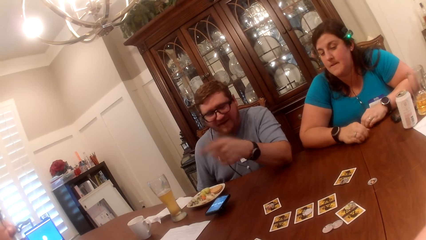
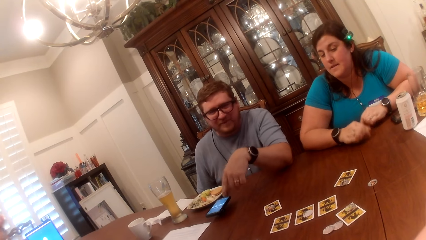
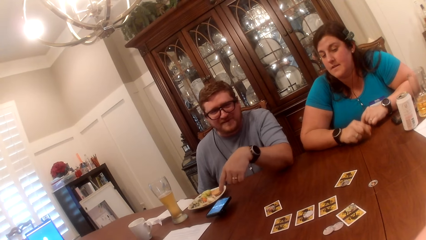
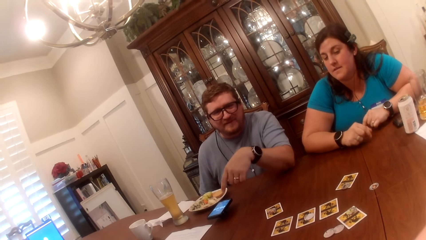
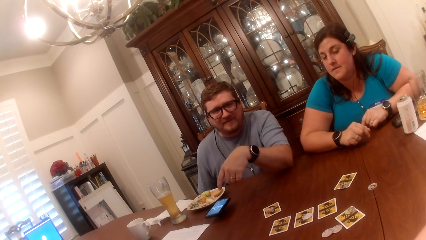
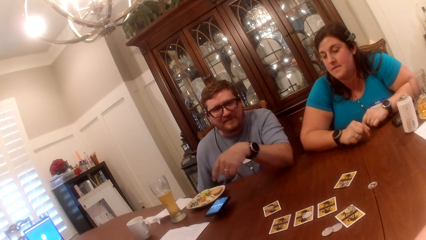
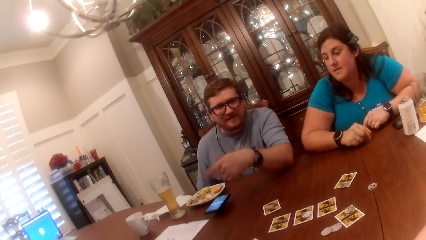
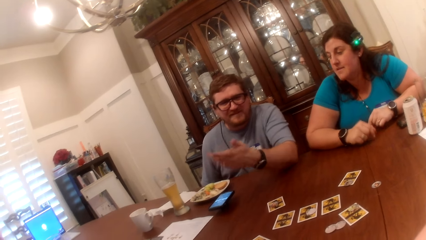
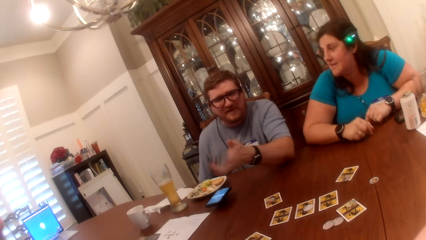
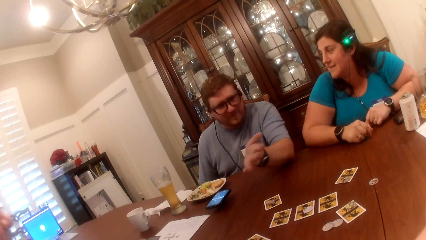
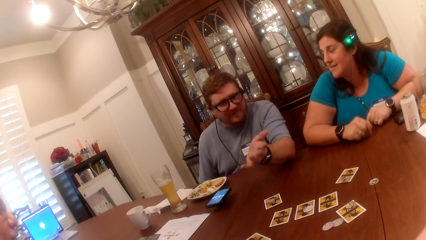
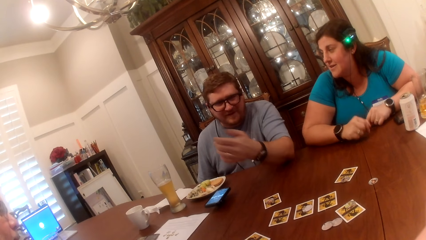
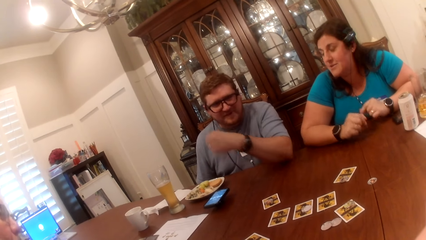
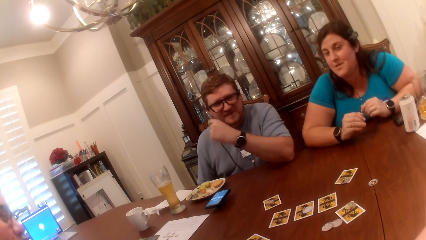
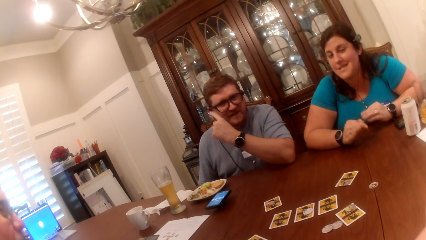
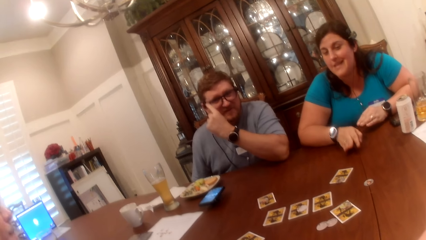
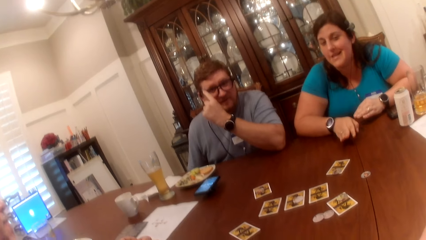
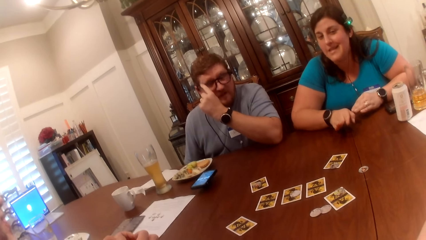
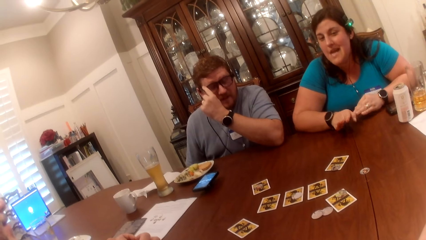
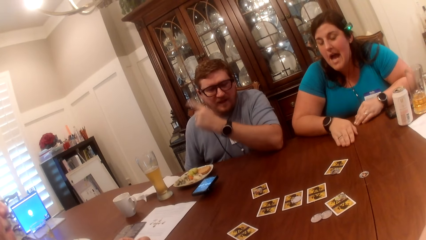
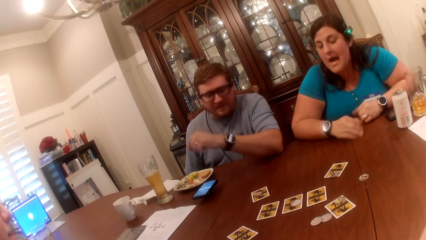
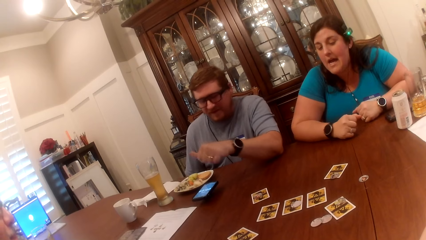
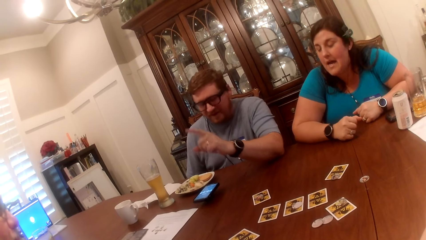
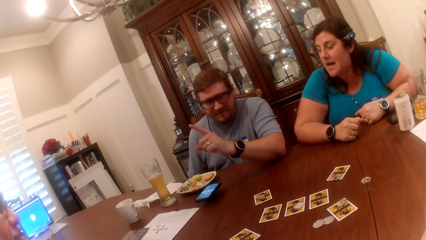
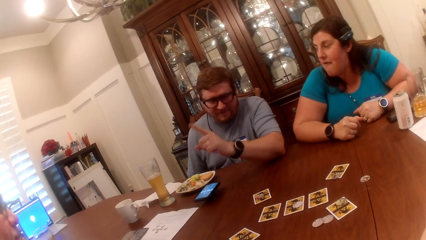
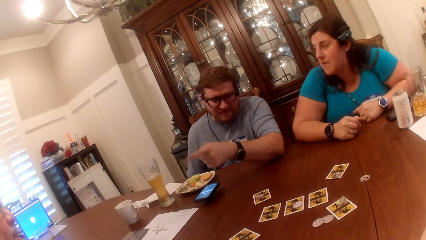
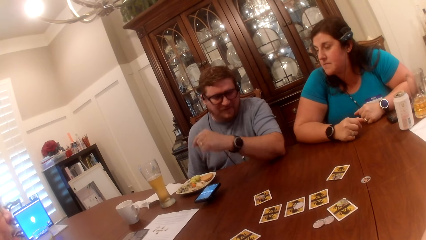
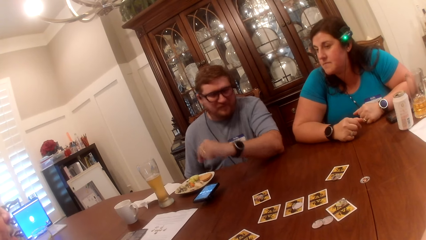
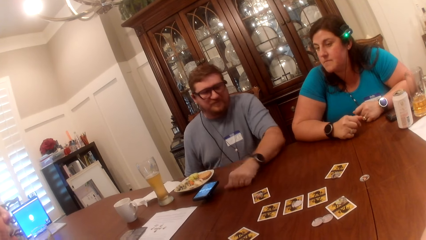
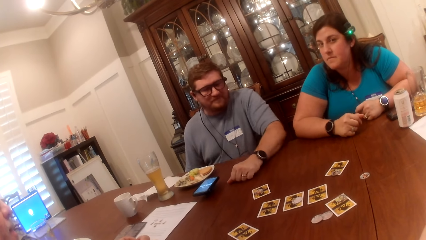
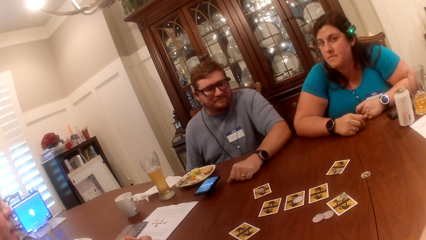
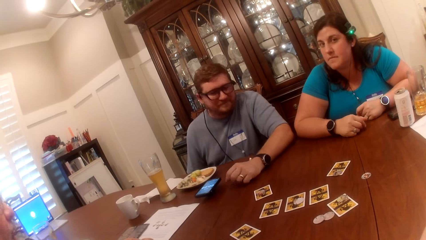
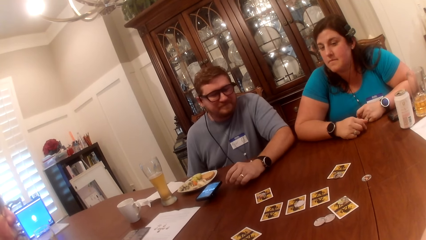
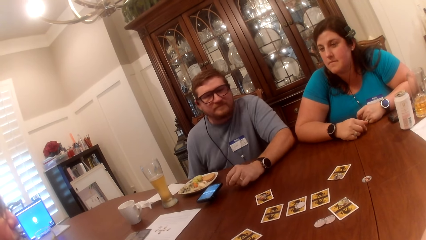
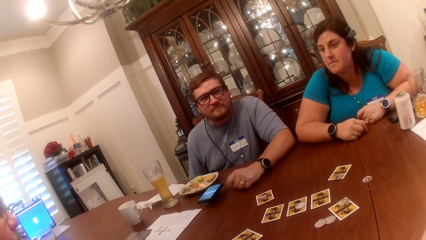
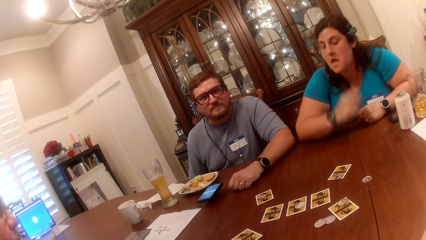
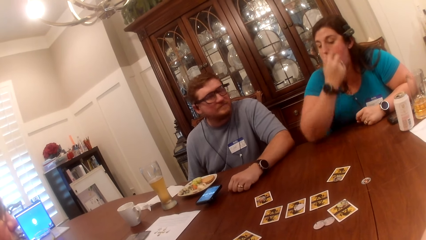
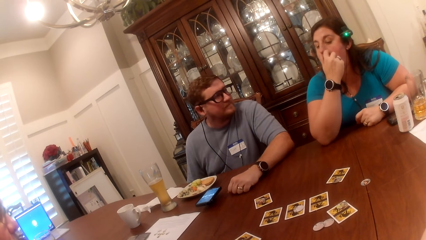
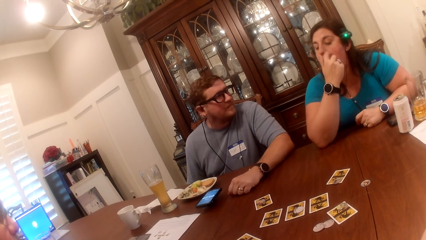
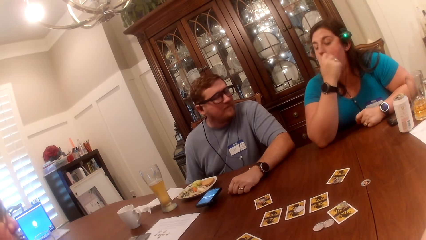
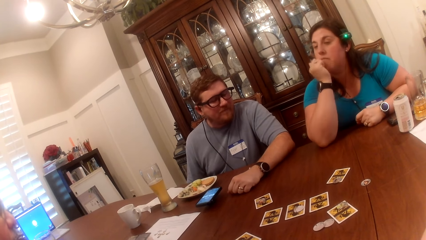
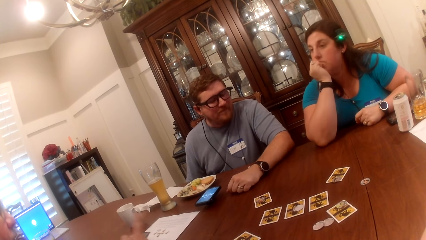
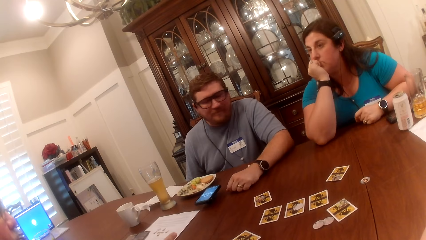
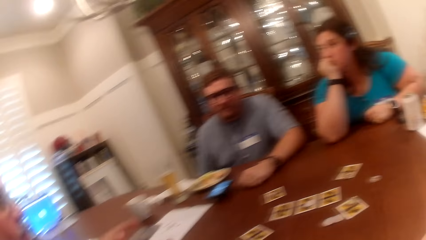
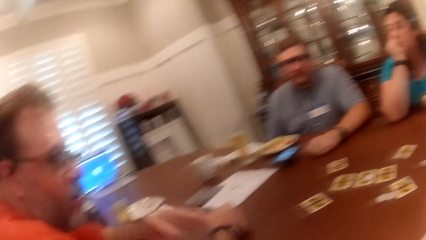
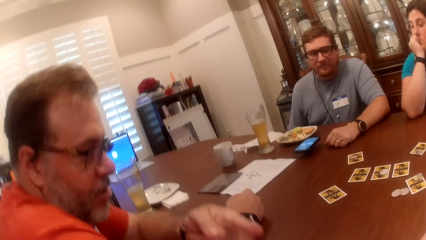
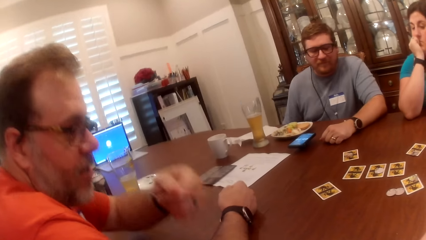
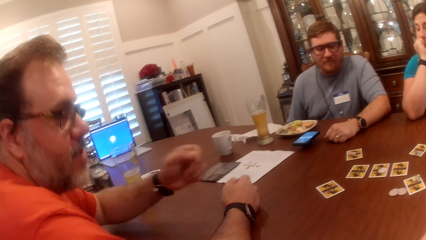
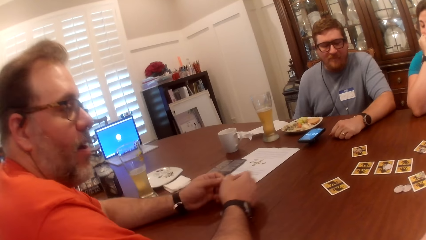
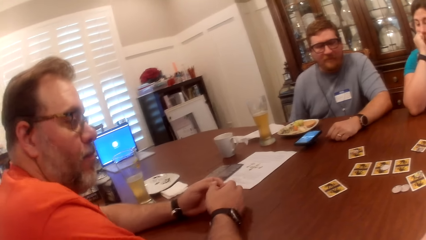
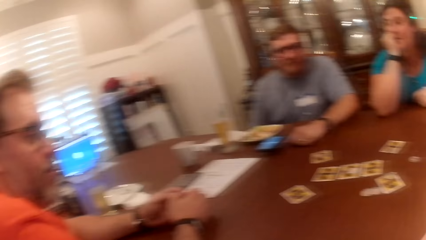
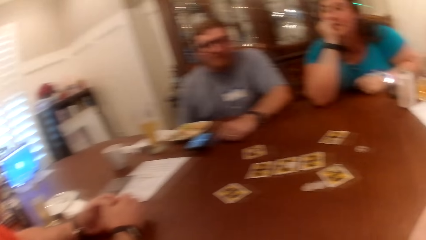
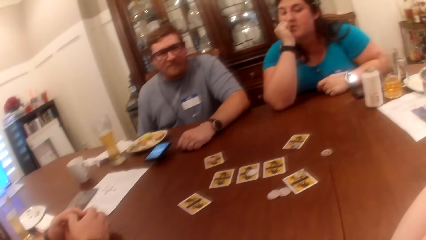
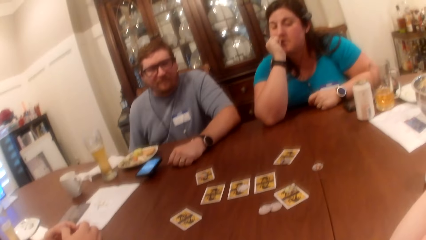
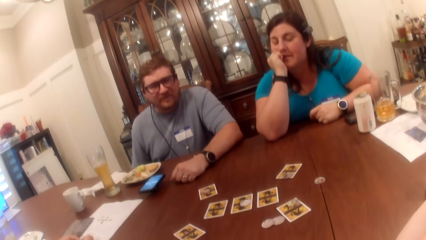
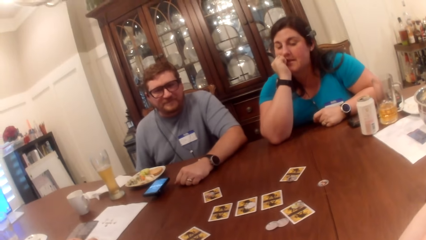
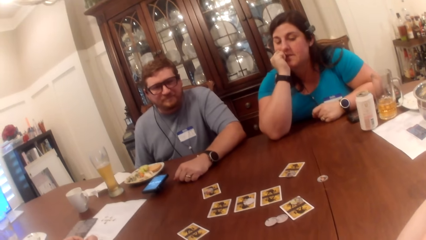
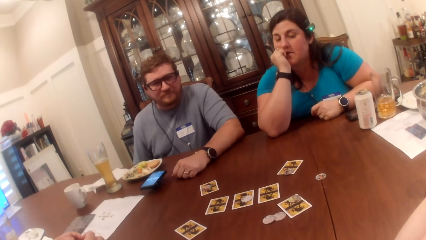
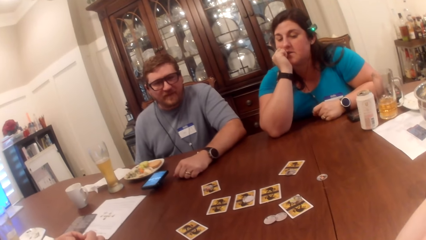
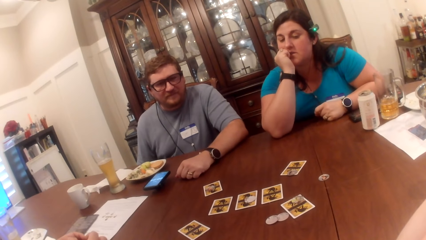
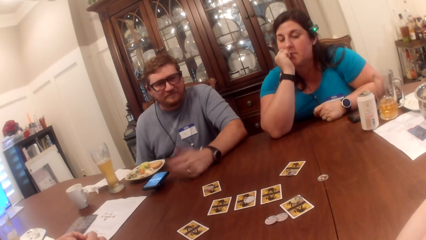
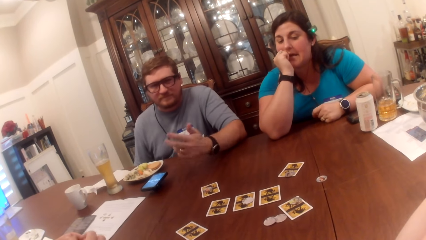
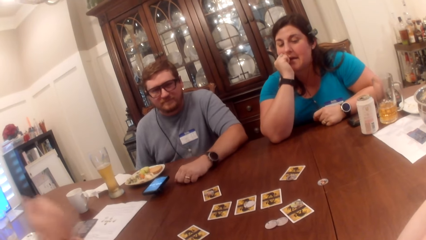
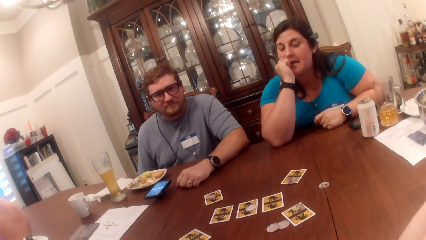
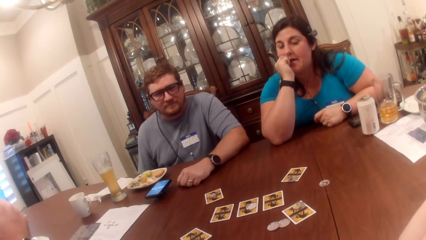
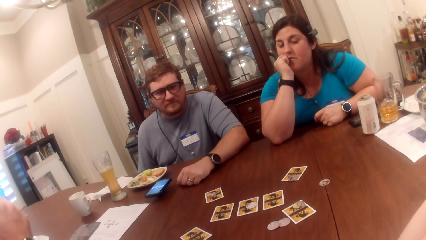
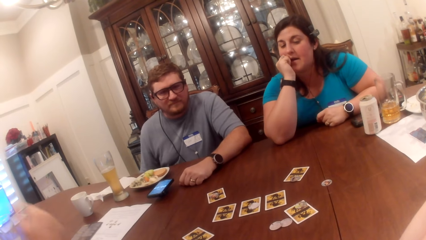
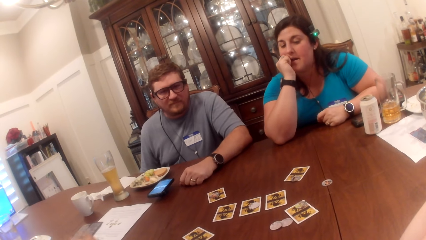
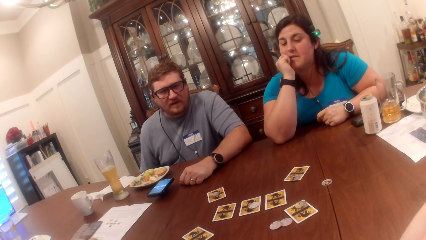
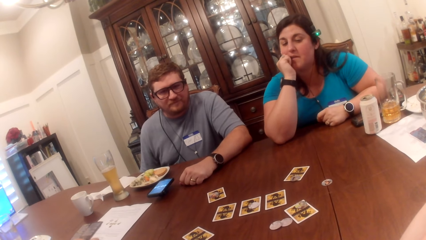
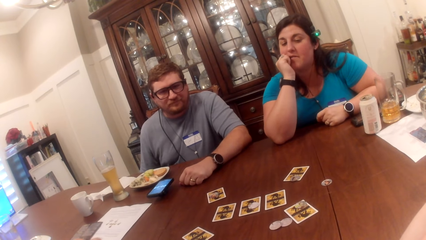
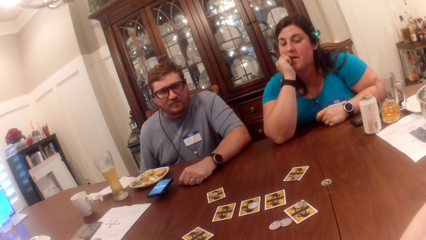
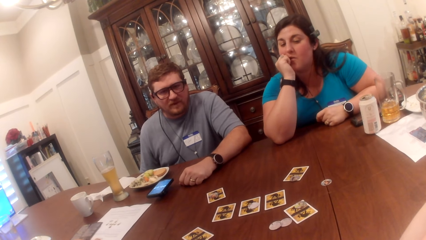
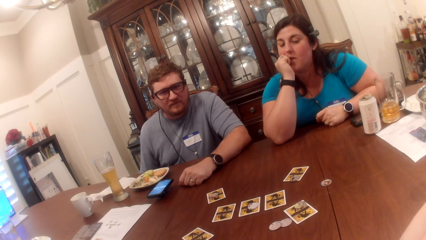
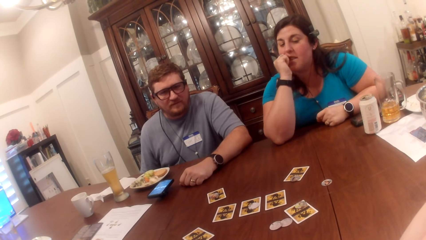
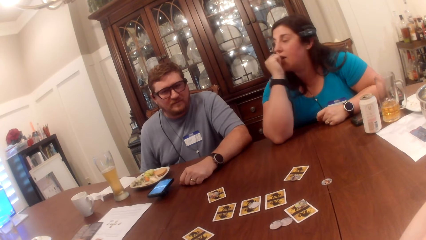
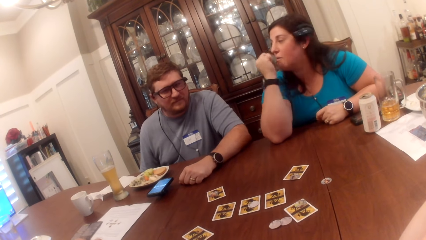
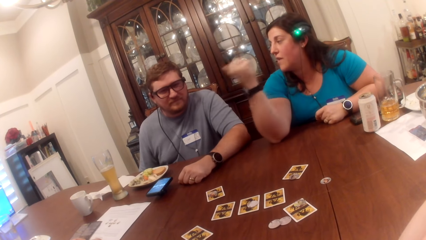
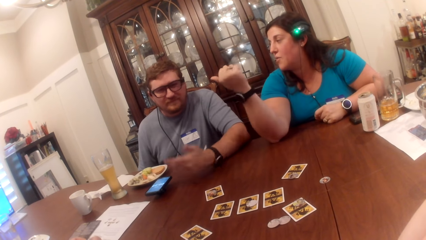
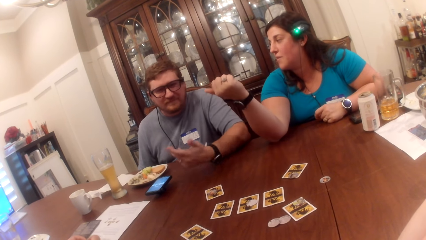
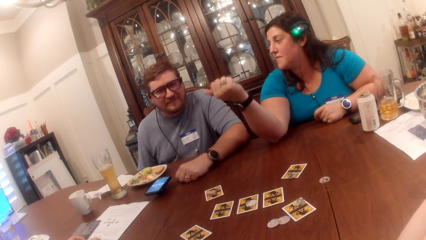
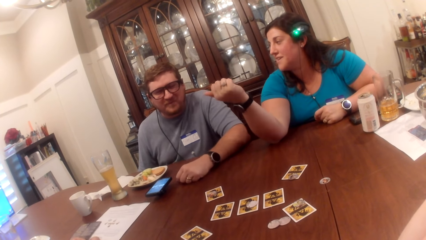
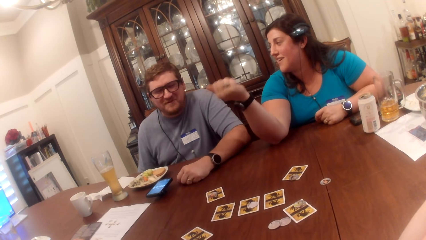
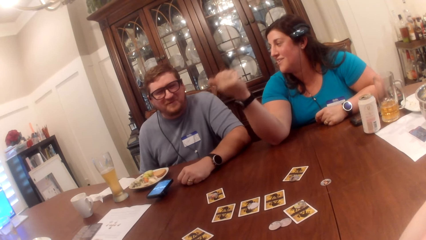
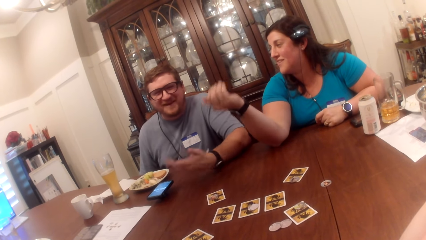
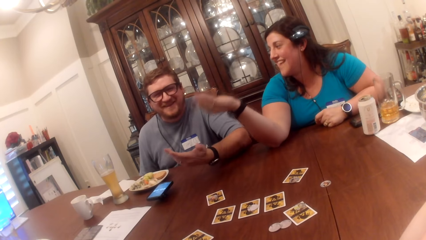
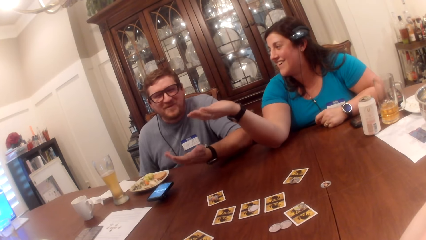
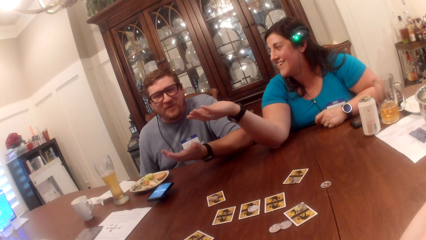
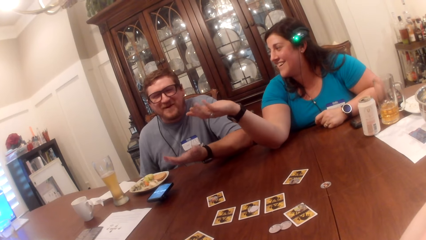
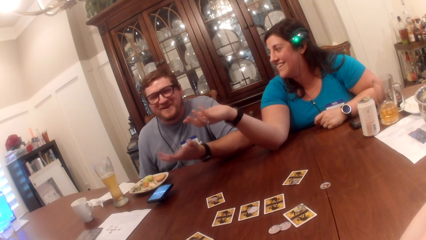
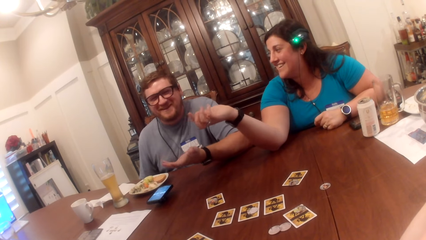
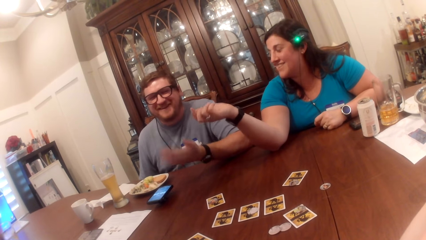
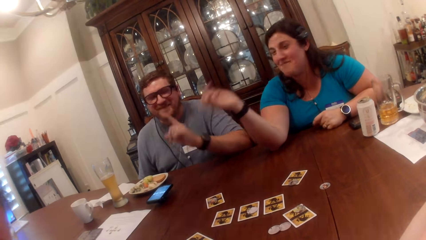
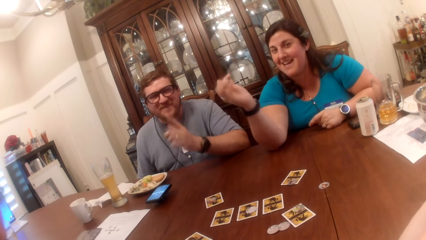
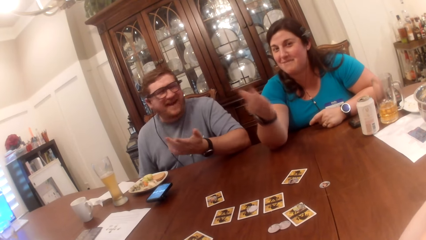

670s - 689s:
The camera wearer looks at a man. They look at another man and a woman.
